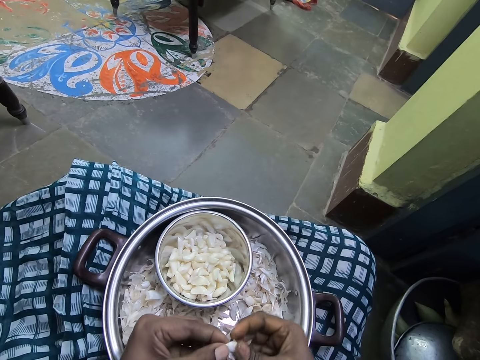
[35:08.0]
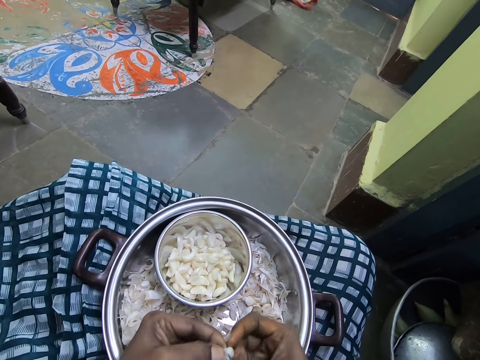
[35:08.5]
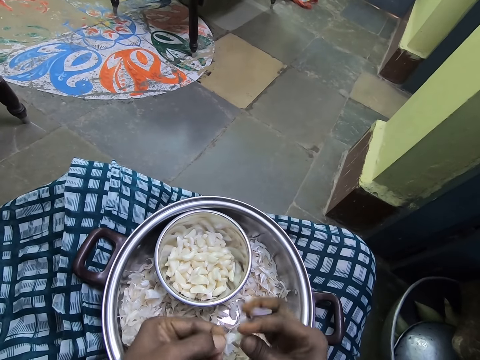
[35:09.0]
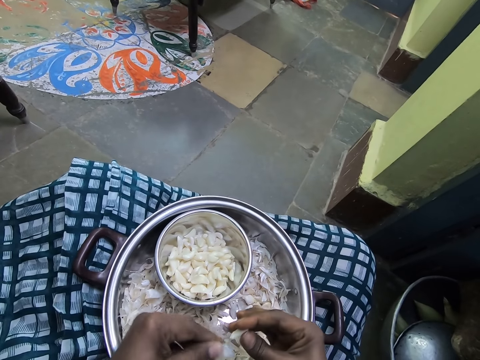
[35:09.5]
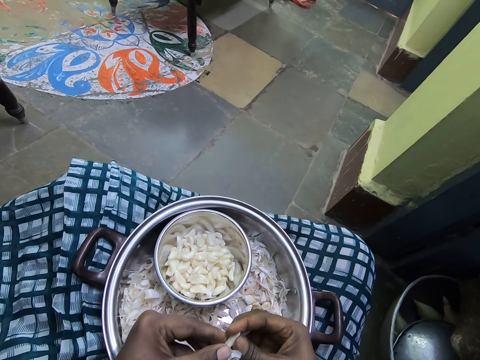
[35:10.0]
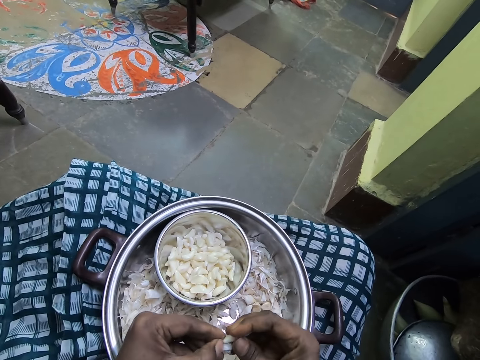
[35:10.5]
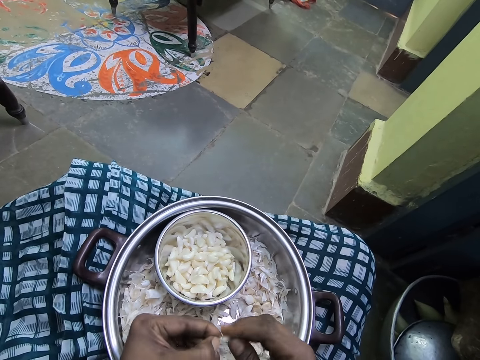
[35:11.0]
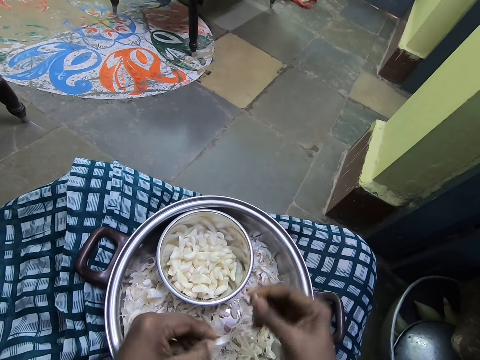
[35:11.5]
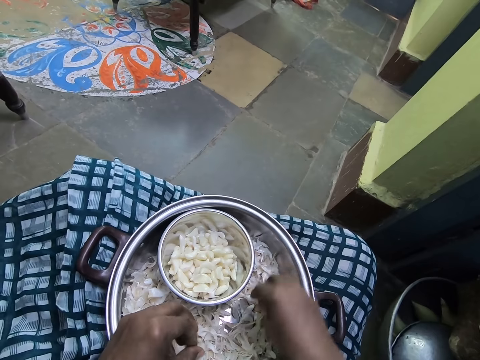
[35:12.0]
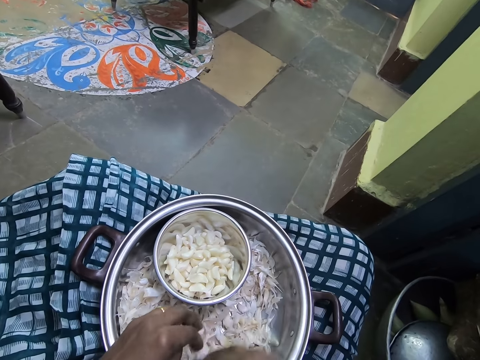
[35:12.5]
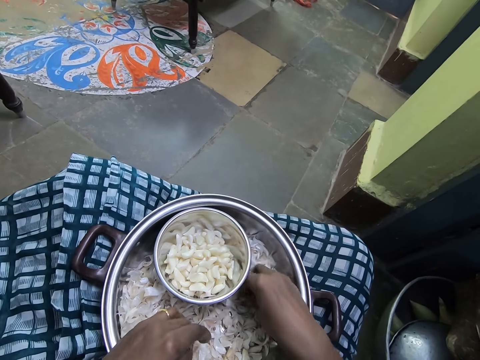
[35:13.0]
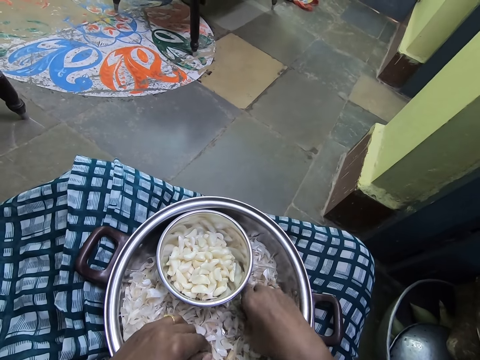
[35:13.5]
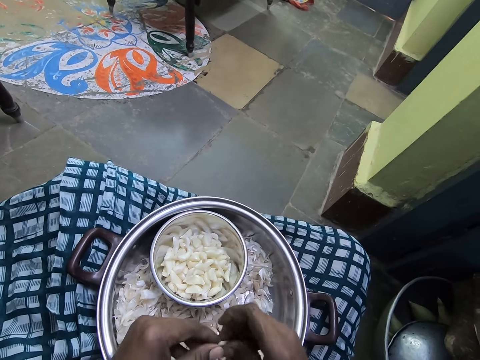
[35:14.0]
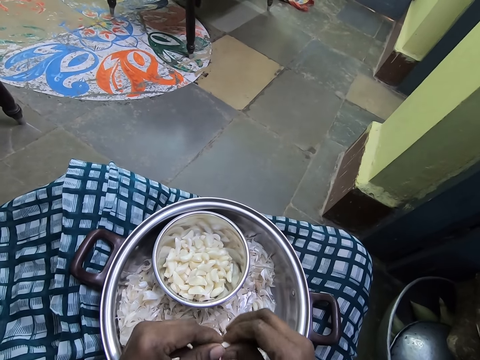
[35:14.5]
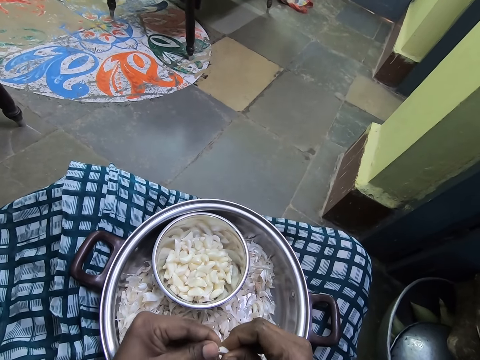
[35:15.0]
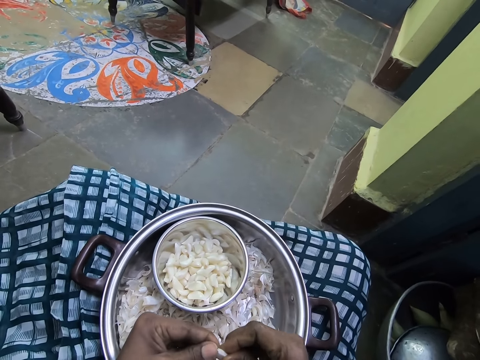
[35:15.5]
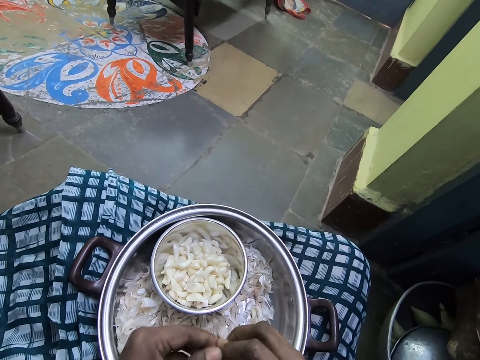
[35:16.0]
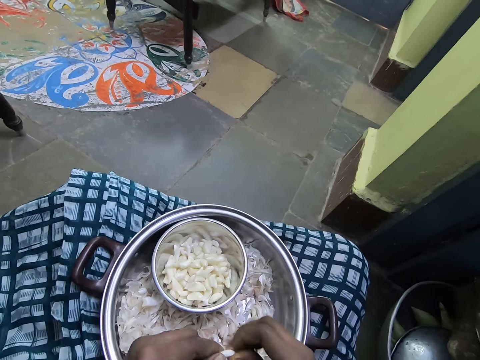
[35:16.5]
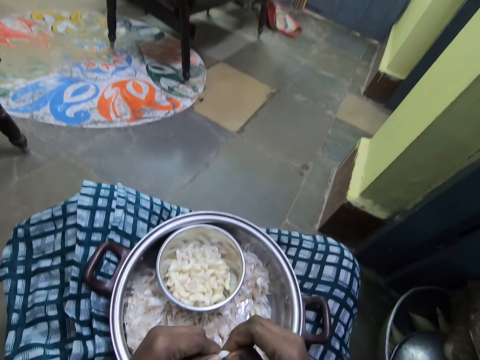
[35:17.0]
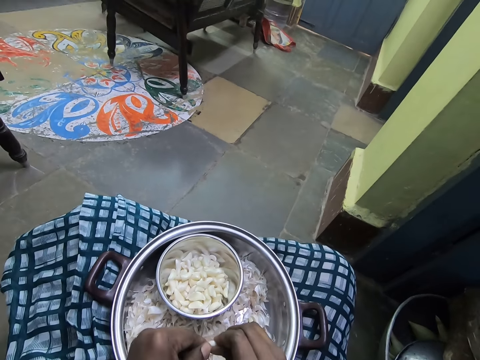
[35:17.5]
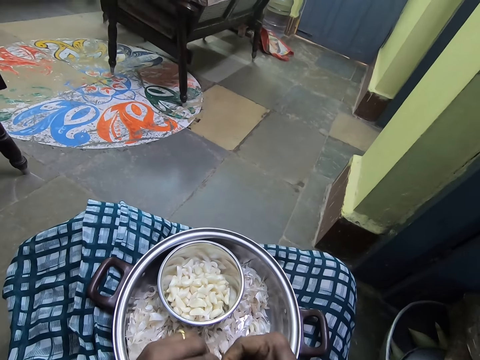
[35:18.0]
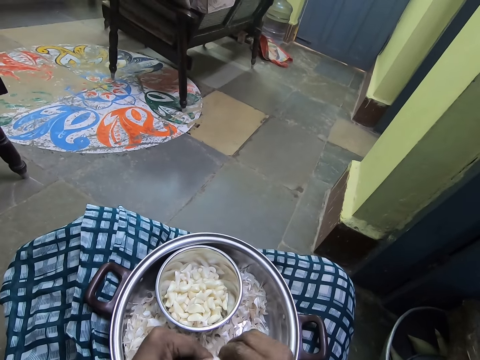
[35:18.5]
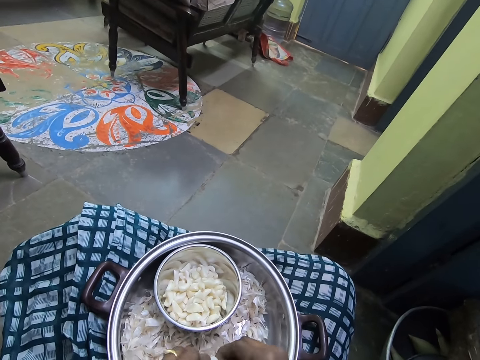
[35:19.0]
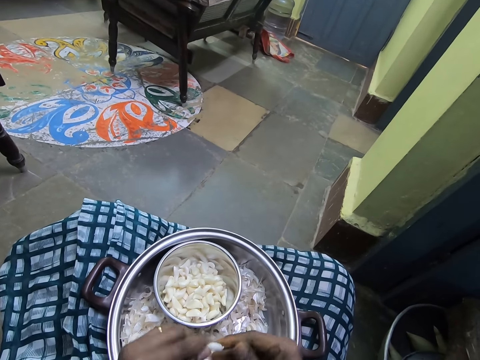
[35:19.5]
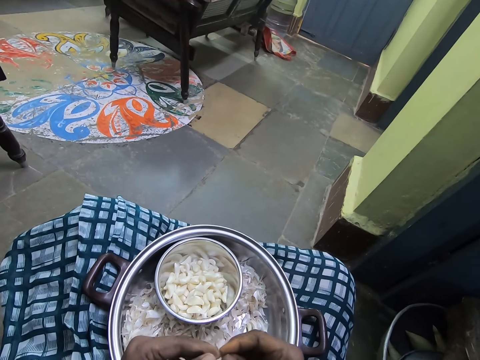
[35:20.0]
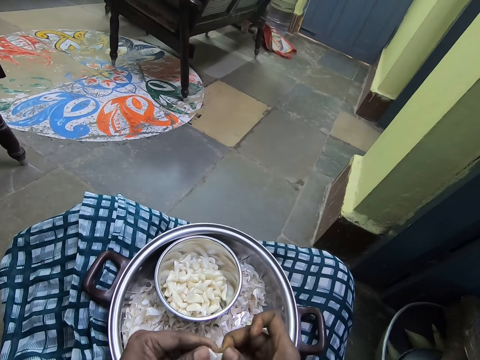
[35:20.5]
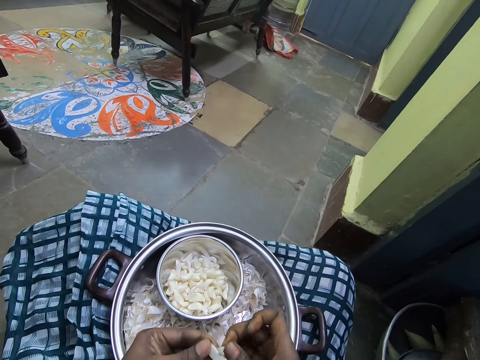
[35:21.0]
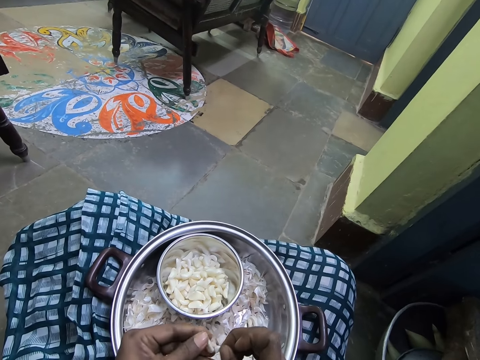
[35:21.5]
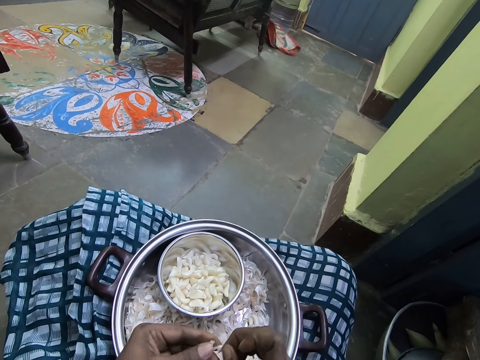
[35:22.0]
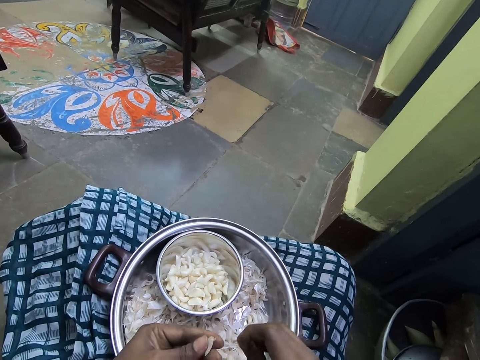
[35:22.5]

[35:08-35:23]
The camera wearer puts the garlic in the bowl. They pick the garlic. They peel the garlic.

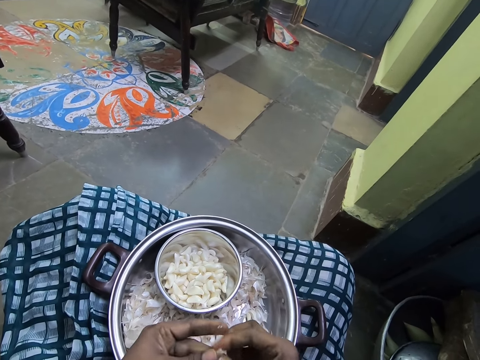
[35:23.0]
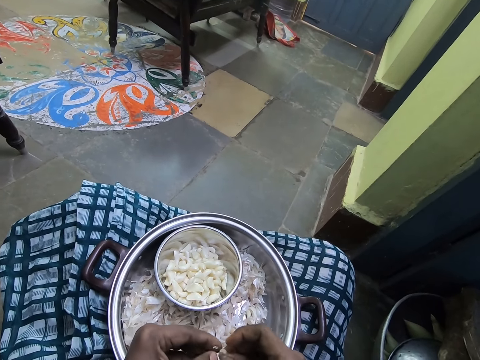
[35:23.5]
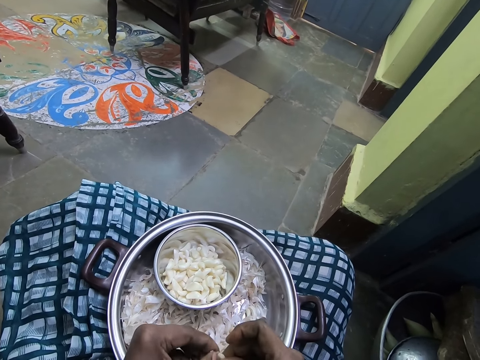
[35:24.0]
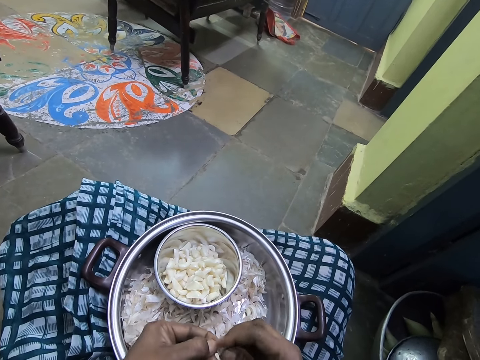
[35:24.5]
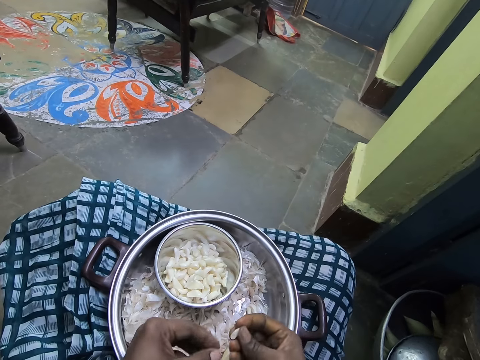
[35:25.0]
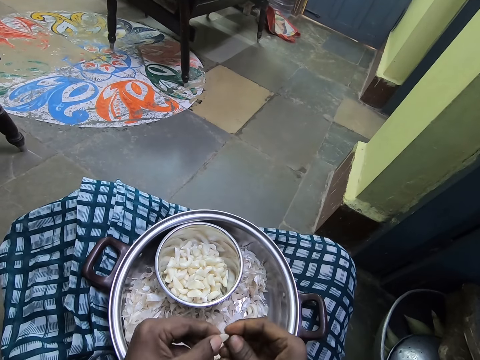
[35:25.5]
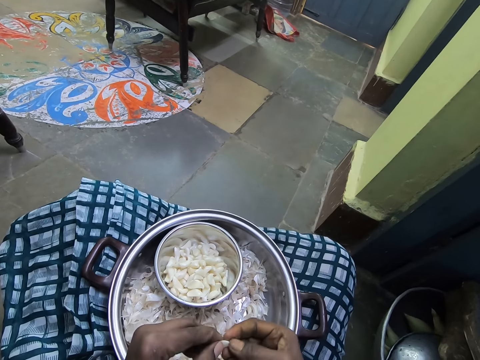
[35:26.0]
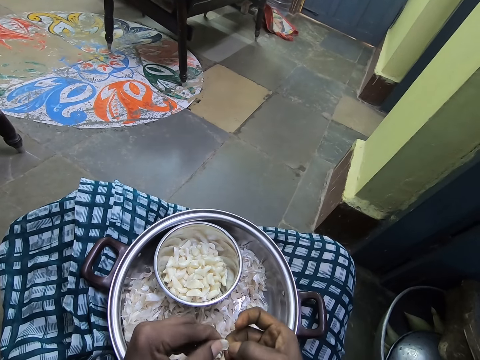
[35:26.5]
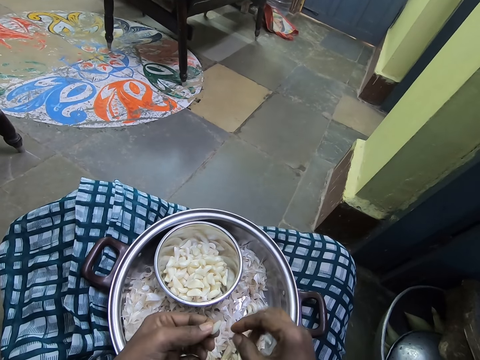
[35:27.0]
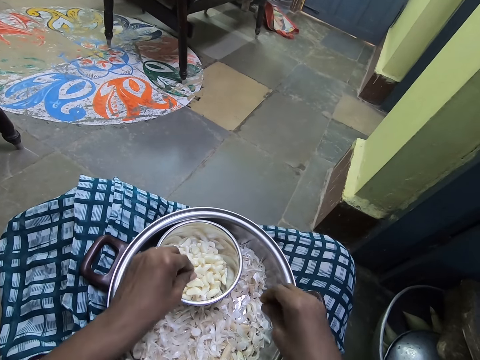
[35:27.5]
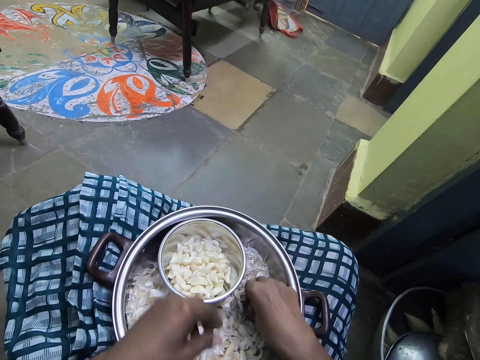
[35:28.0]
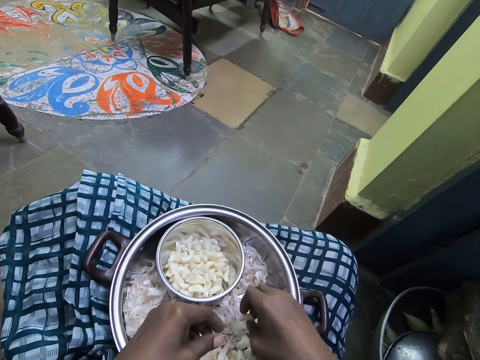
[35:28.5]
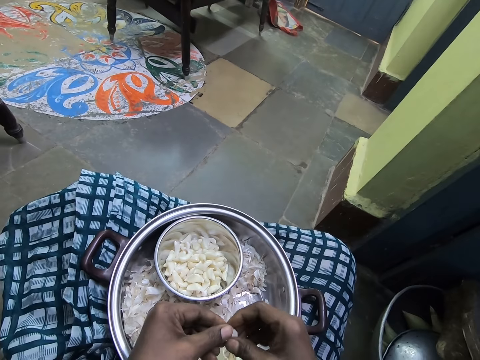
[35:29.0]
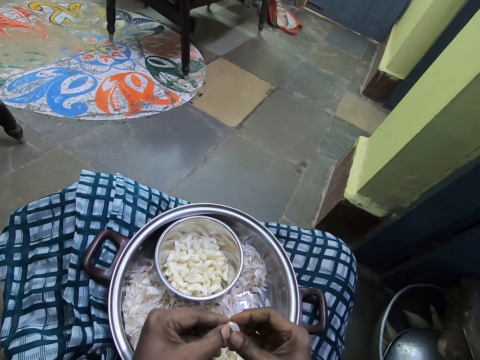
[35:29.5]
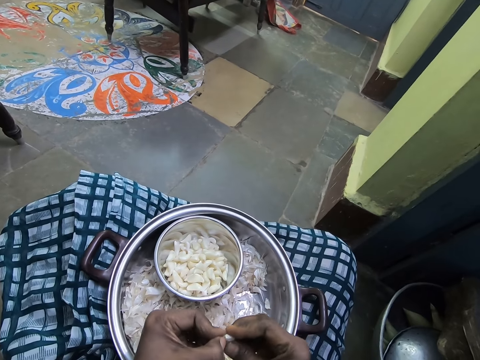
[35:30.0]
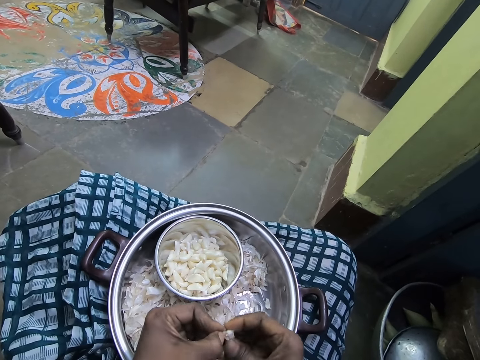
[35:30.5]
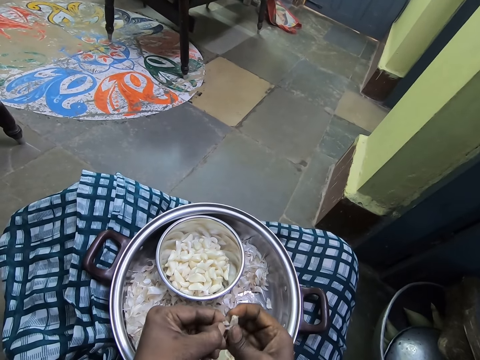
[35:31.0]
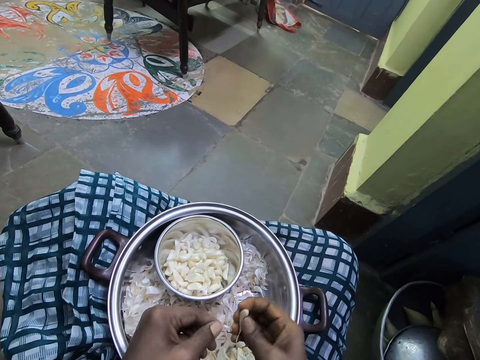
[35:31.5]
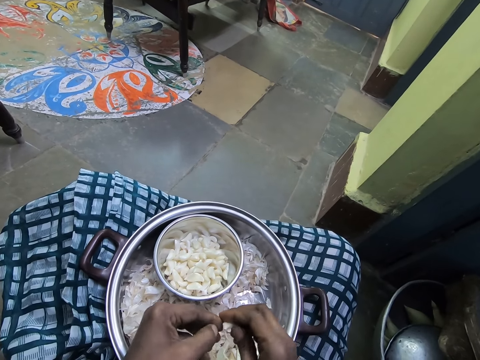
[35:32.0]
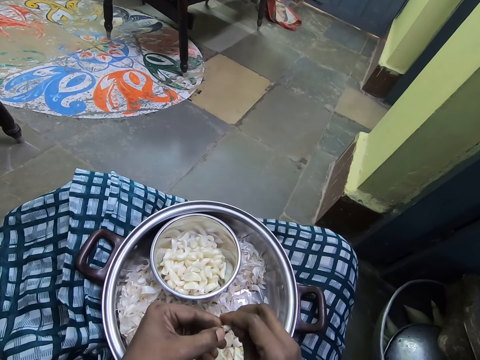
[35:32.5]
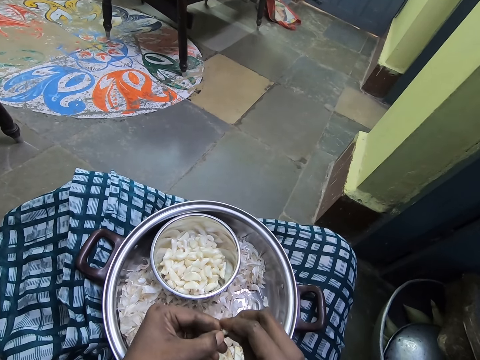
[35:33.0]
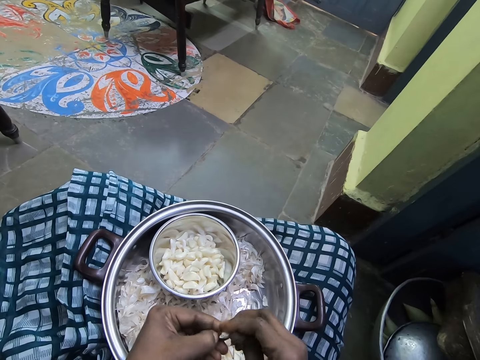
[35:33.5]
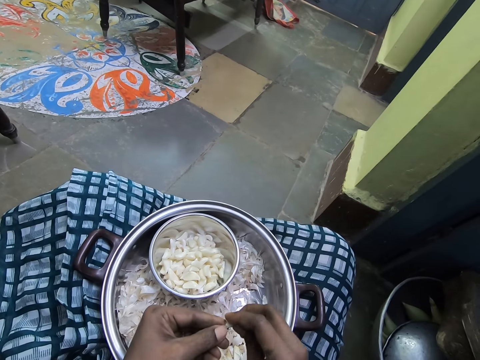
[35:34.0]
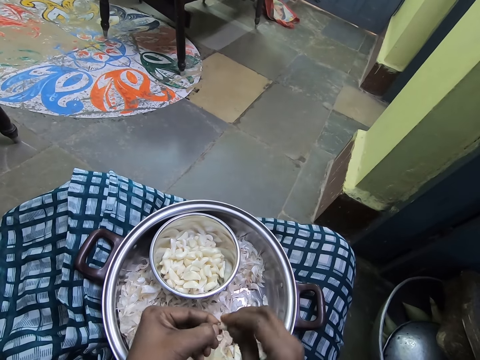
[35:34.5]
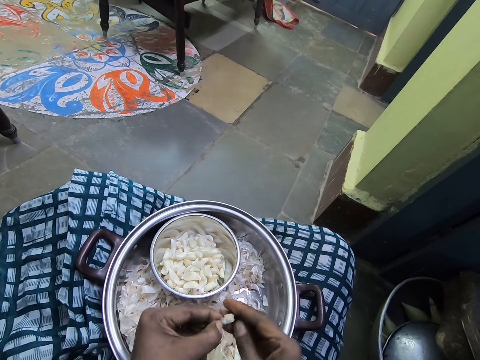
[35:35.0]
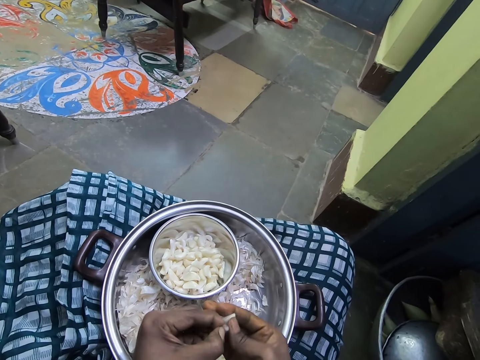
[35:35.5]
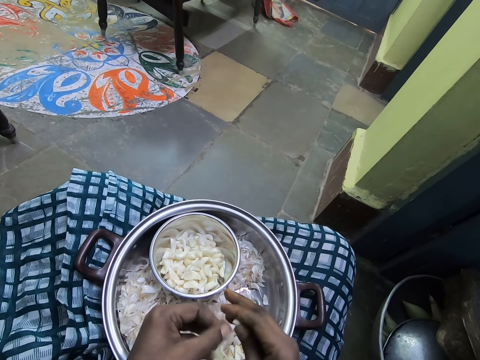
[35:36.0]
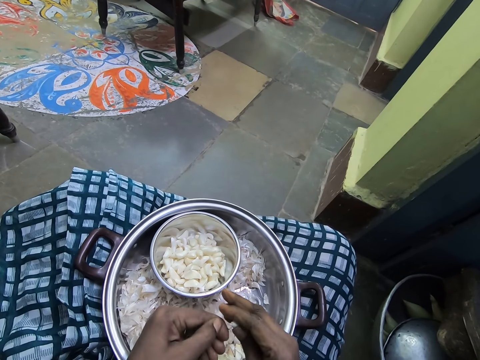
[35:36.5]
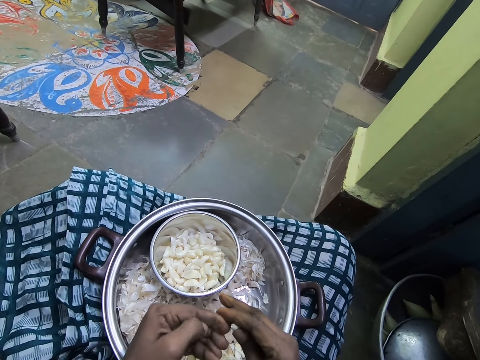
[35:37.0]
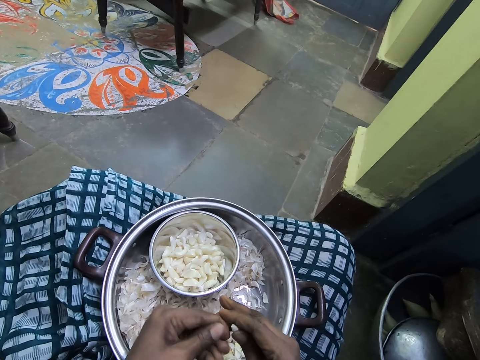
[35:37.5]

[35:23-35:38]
The camera wearer puts the garlic in the bowl. They pick the garlic. They peel the garlic.
